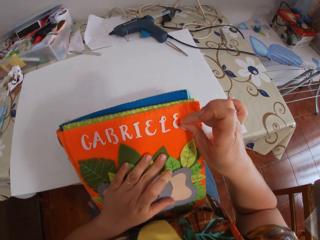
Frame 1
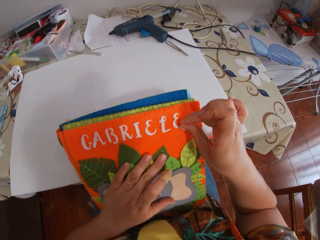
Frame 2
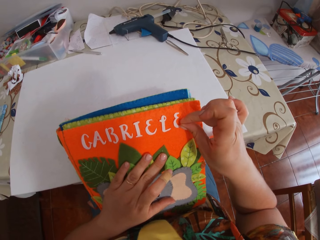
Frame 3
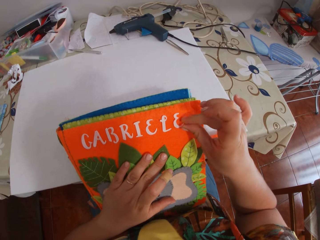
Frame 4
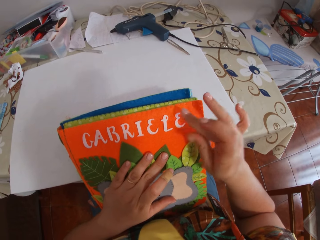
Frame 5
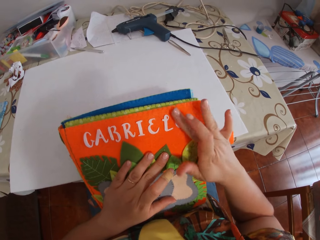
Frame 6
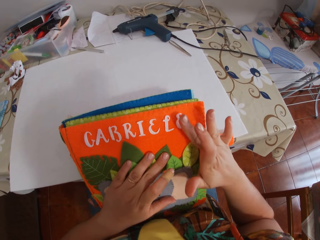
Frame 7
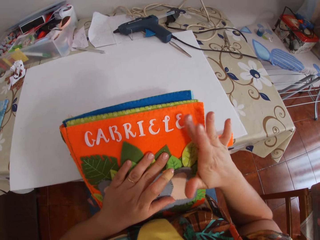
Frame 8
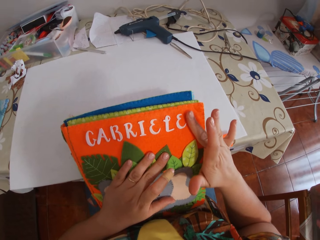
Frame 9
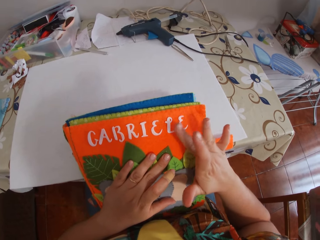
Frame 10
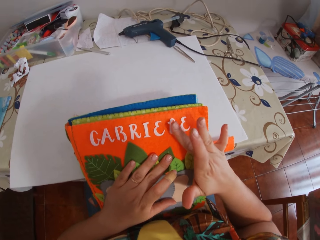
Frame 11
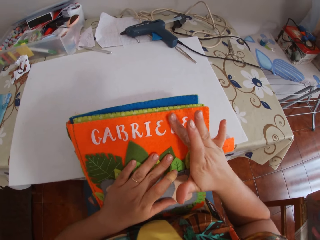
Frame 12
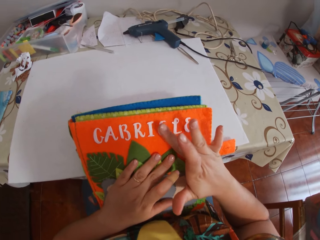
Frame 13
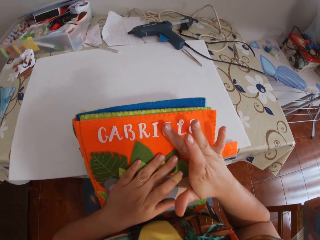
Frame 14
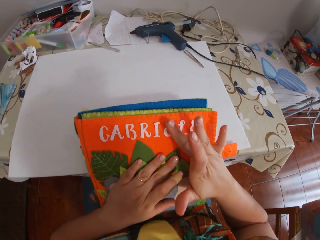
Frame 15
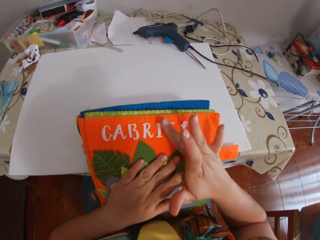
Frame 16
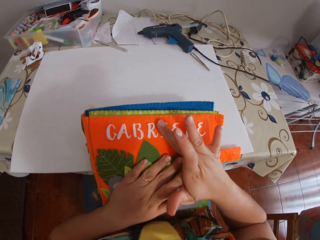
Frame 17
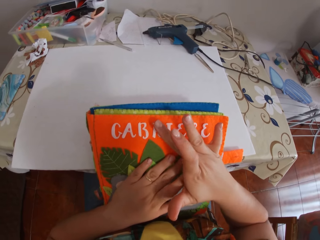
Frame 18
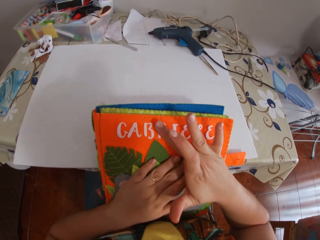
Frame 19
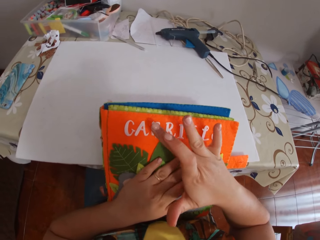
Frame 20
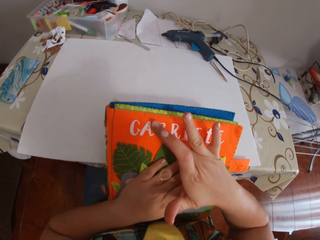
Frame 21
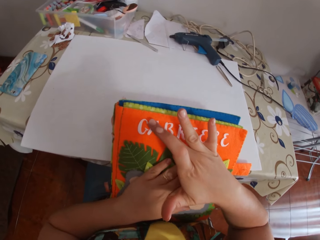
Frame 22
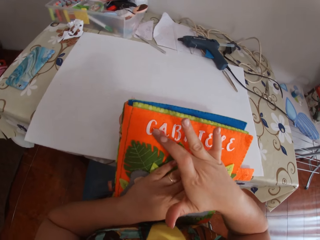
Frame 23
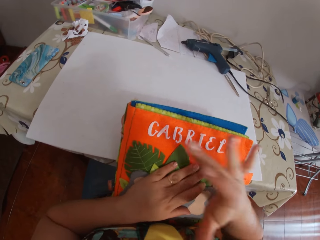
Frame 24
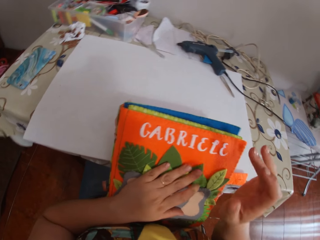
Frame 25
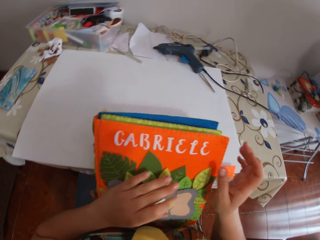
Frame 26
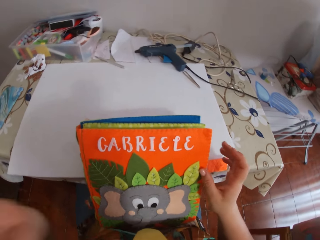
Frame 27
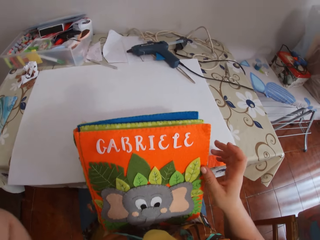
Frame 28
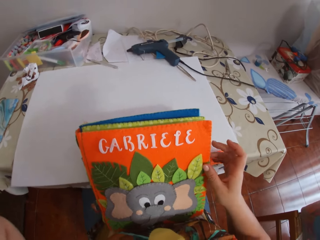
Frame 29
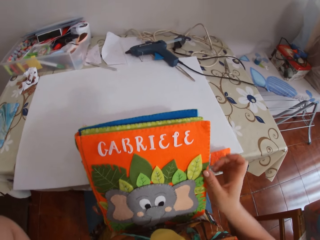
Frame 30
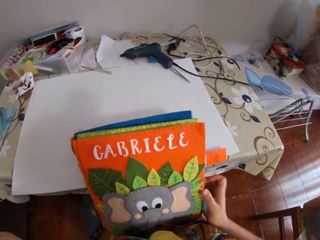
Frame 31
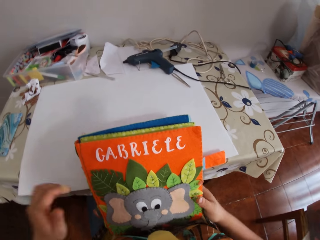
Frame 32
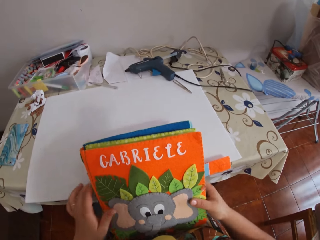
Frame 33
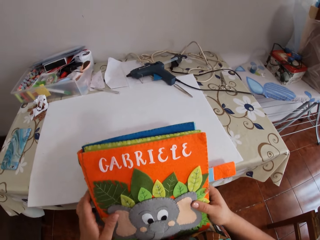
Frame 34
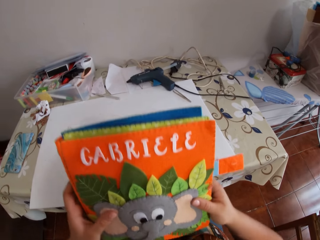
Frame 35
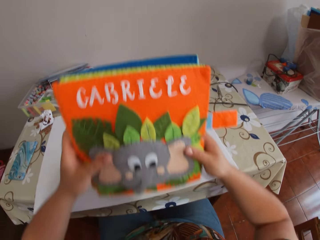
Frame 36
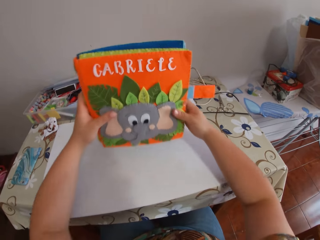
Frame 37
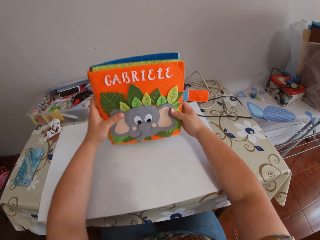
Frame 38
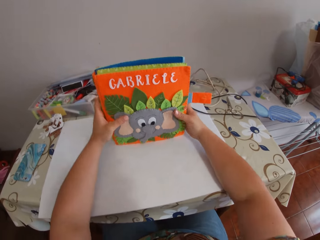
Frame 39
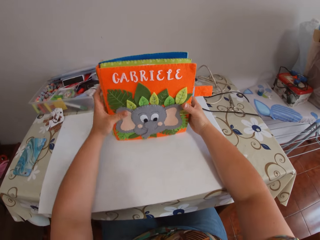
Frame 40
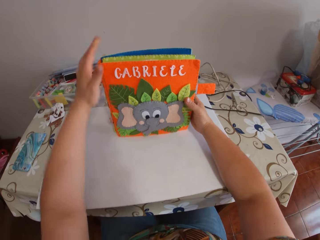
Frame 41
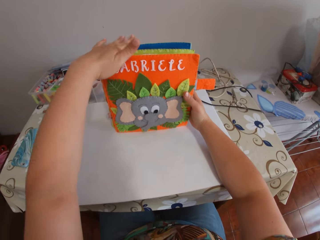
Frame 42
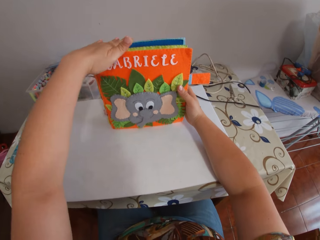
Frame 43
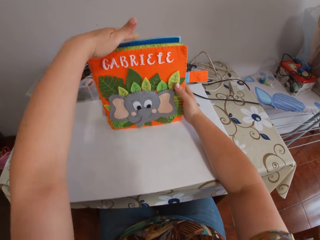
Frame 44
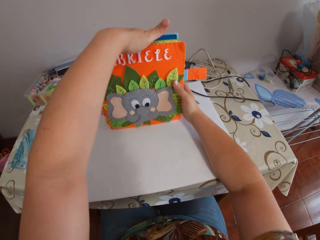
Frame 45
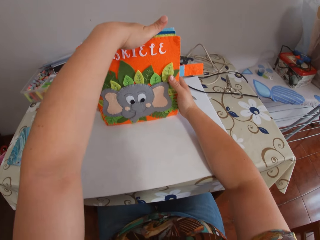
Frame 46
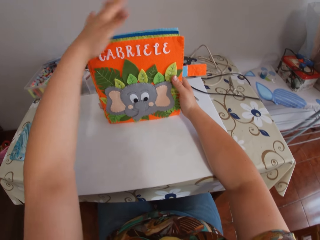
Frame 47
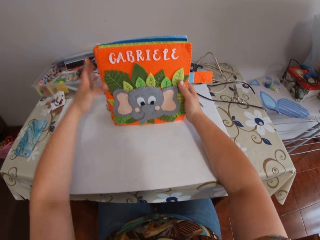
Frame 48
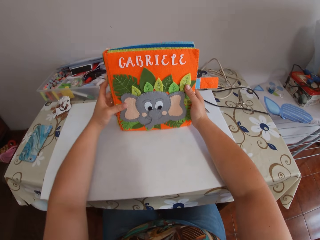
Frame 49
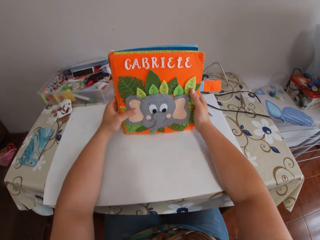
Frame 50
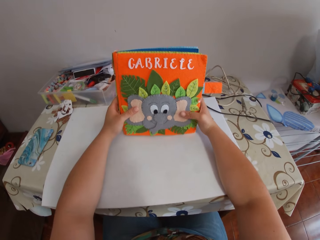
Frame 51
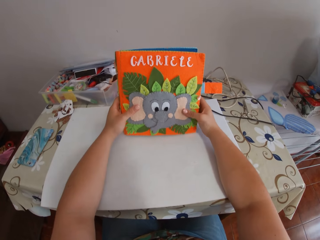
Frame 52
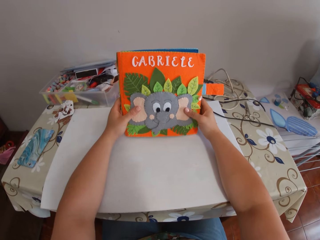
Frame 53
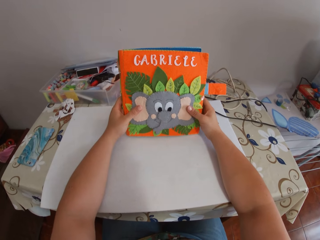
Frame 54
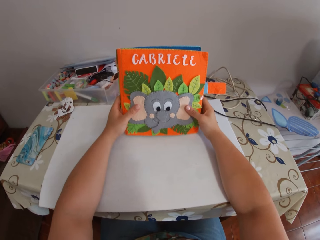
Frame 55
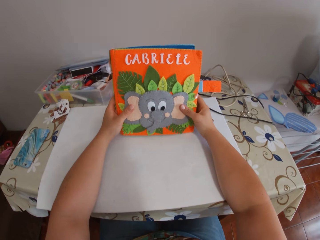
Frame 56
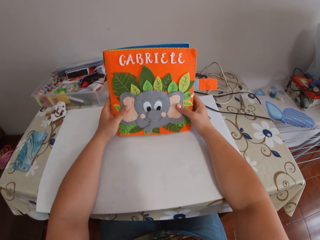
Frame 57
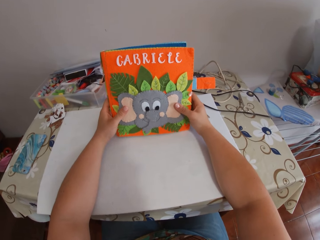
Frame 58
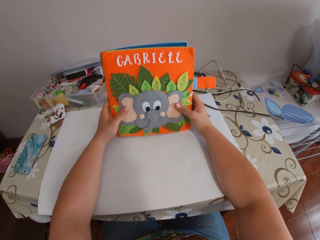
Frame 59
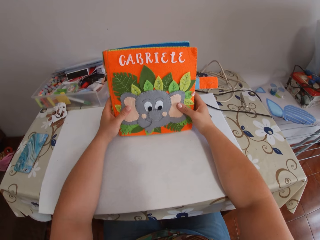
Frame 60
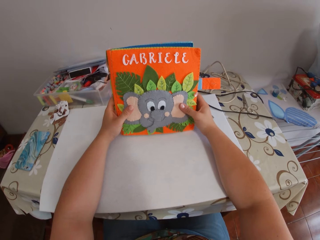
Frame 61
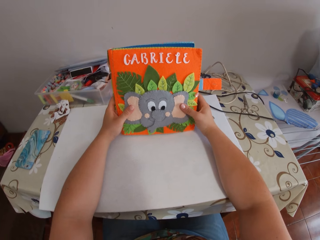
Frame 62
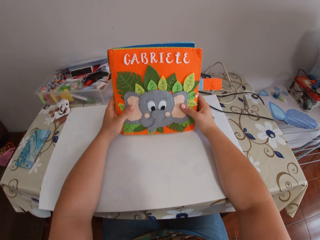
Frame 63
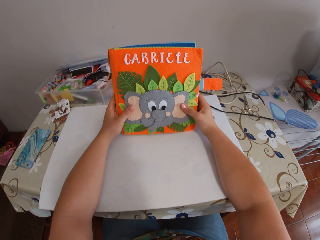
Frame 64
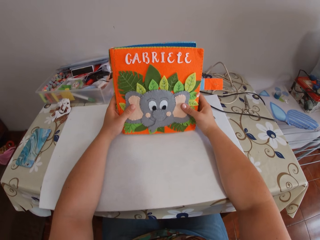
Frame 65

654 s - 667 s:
The camera wearer picks up the book on her lap with her hands. She looks at the book. She holds the book on the table with her hands. She touches the top of the book.

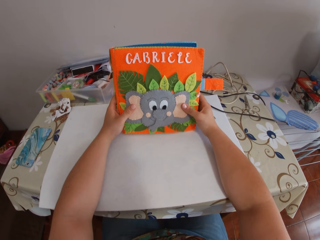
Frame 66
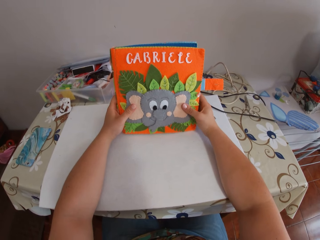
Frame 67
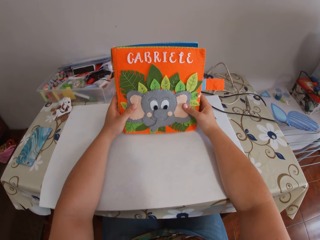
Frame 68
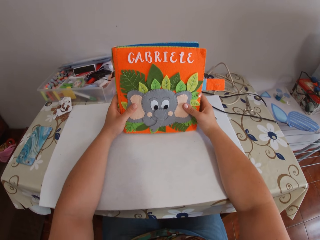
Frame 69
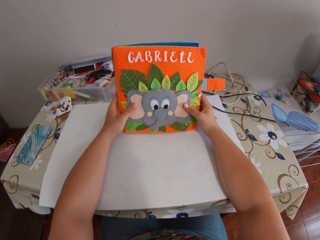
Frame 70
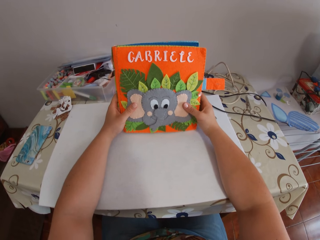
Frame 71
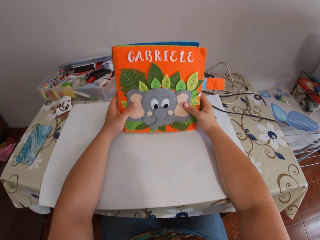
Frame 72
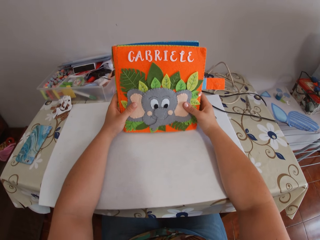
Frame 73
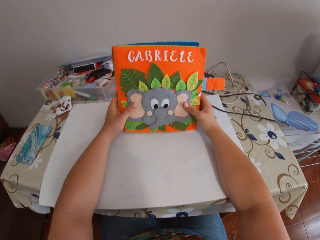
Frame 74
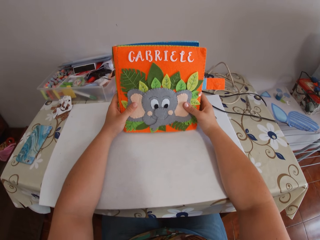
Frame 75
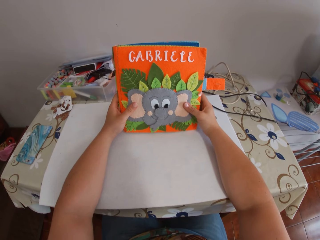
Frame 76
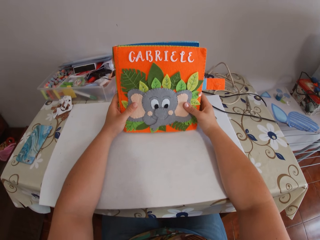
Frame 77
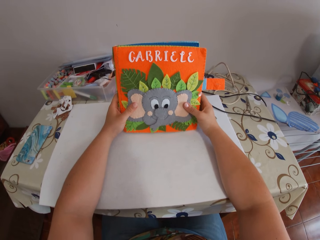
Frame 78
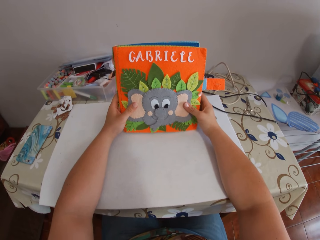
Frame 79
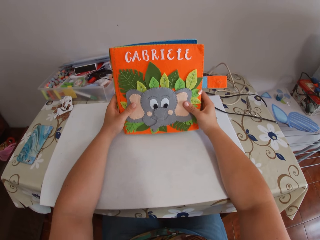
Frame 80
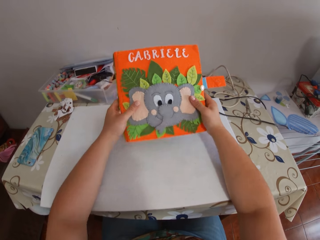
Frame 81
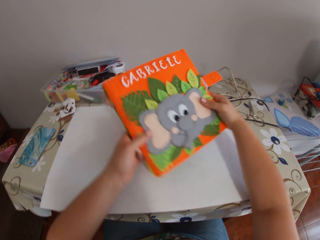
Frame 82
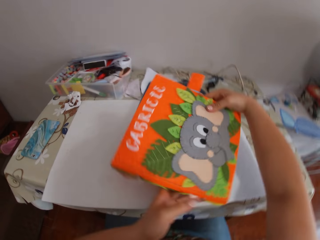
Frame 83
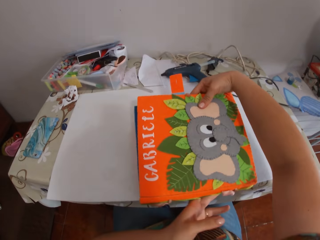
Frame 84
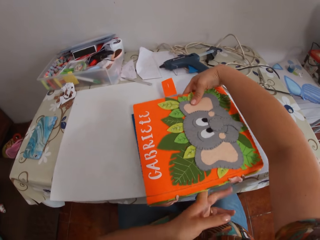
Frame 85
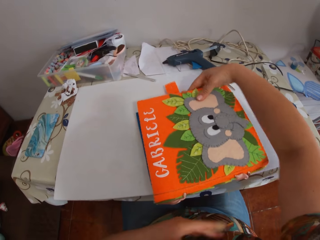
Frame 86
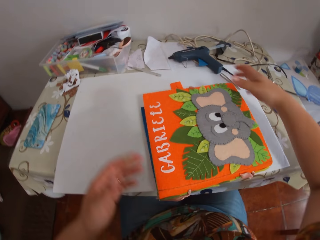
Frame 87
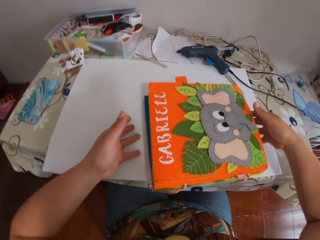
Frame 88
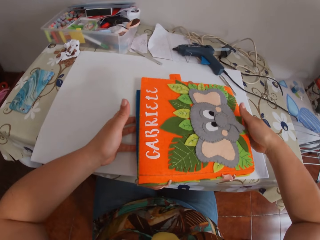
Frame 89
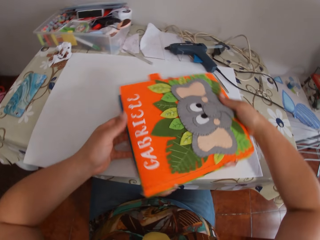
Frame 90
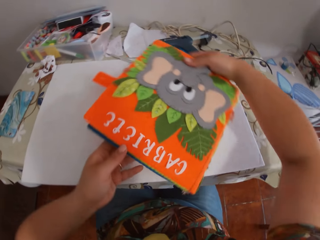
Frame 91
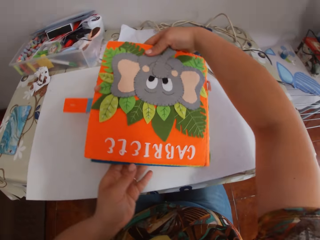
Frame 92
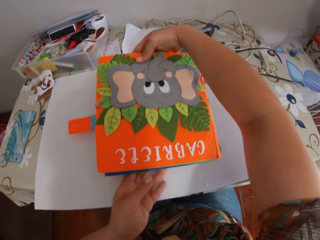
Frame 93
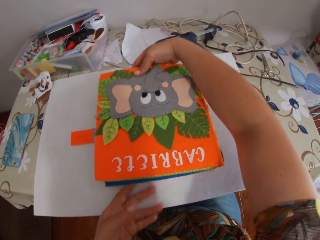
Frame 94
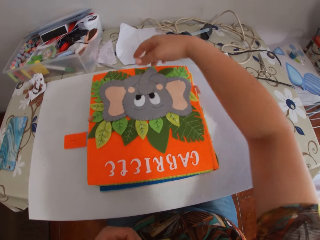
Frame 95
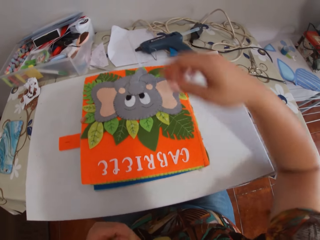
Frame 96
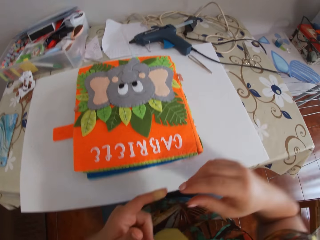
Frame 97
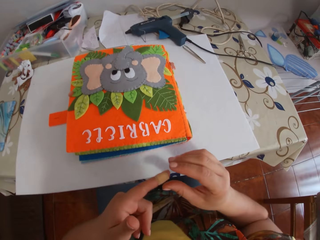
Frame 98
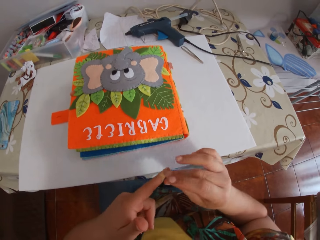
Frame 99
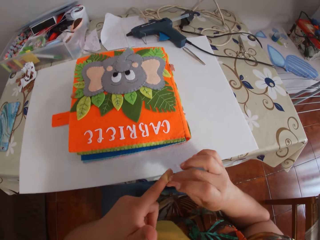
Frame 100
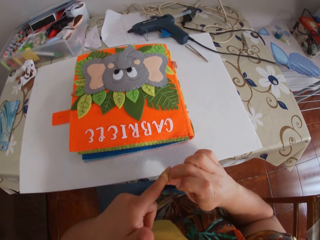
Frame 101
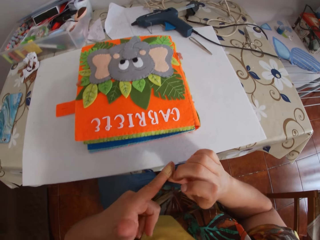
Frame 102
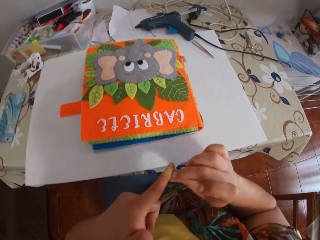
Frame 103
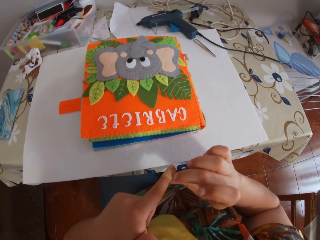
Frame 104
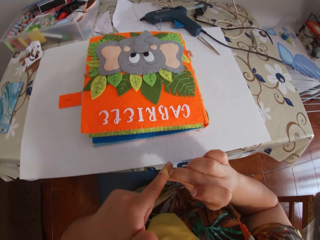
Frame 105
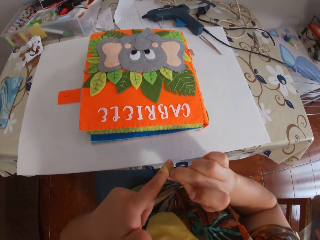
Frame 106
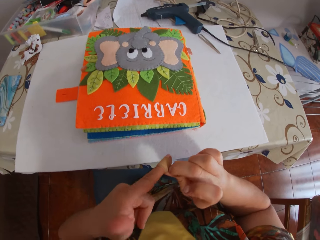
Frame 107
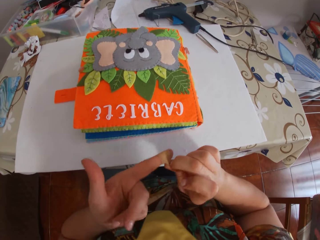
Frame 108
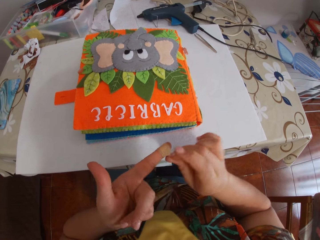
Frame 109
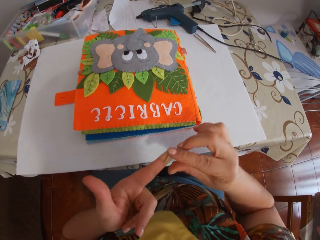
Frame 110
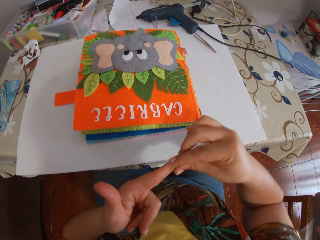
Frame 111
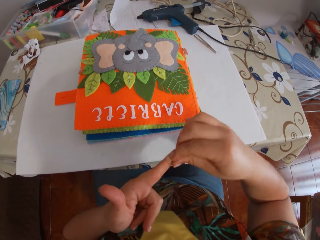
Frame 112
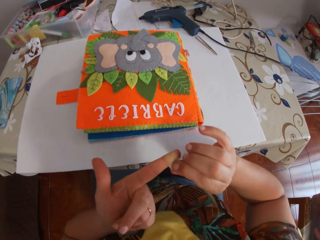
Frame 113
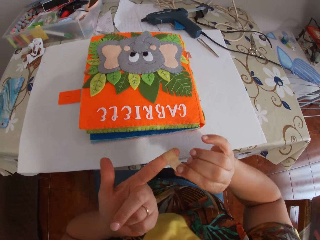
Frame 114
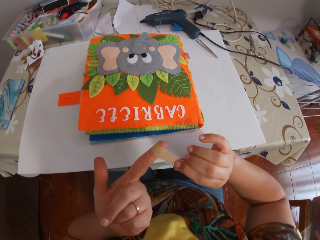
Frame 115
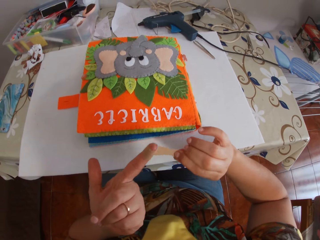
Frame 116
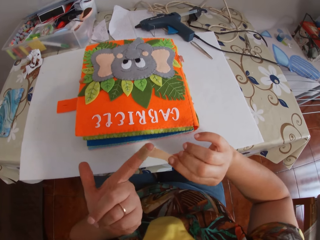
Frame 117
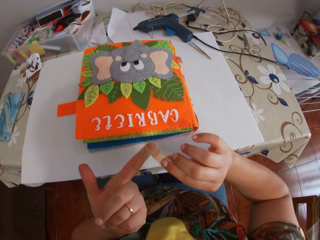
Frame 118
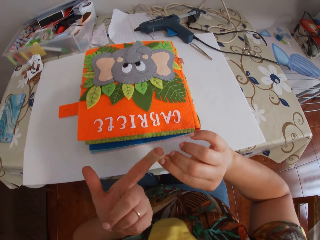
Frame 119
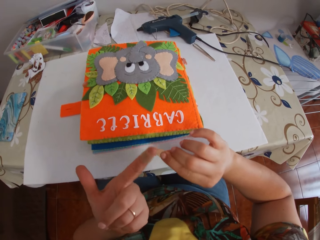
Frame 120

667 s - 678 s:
The camera wearer places the book on the table. She turns the book on the table with her hands. She adjusts the book. She unwraps a plaster on her left hand with her right hand.
